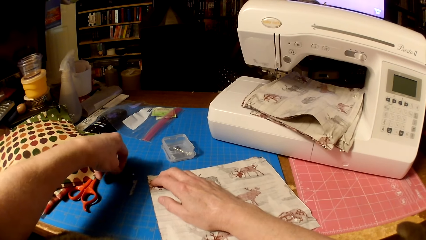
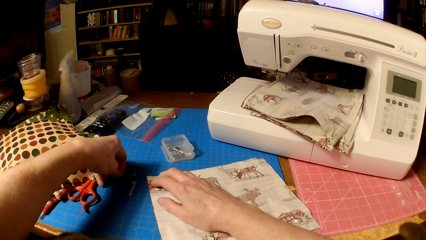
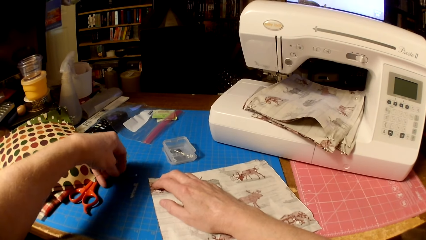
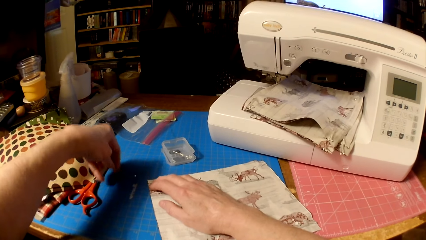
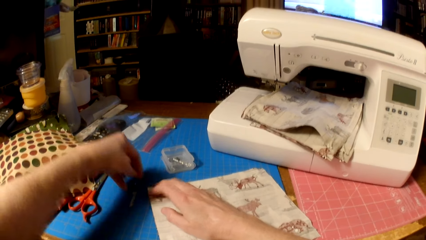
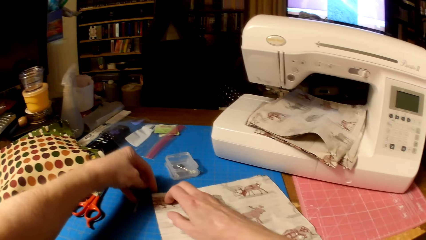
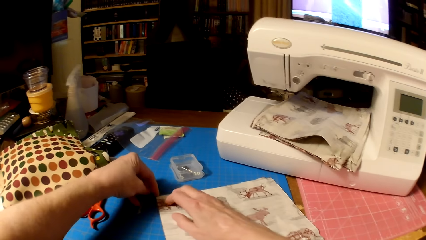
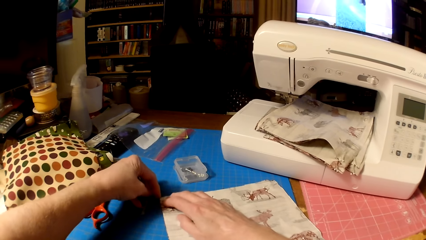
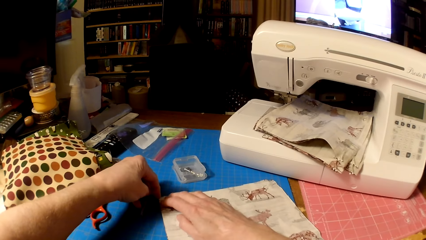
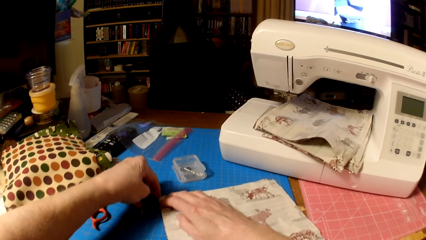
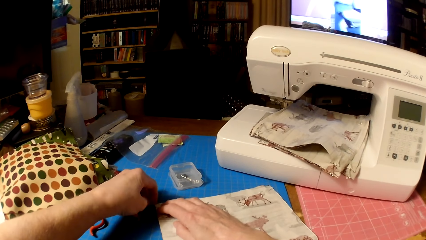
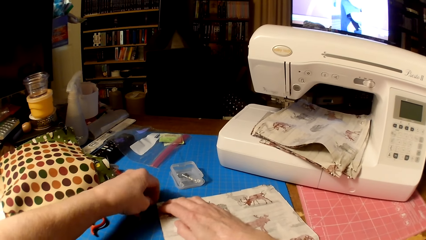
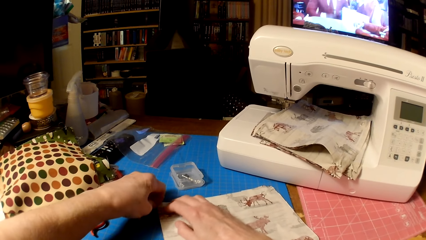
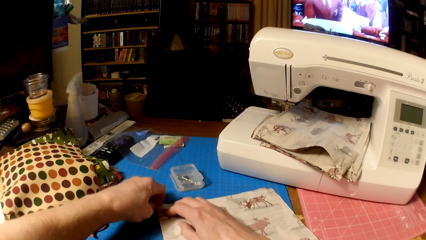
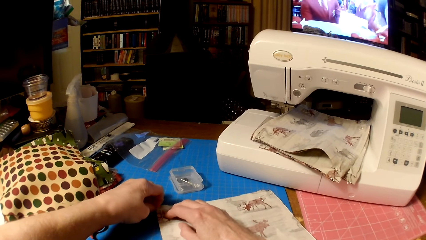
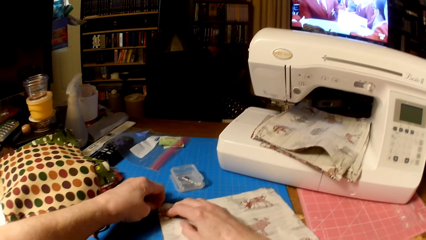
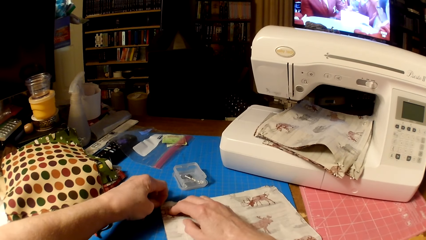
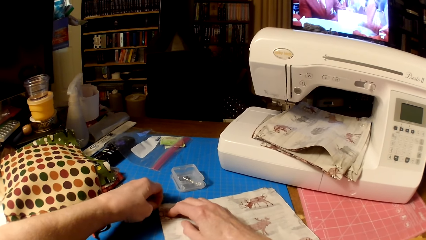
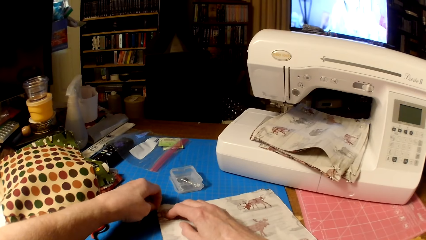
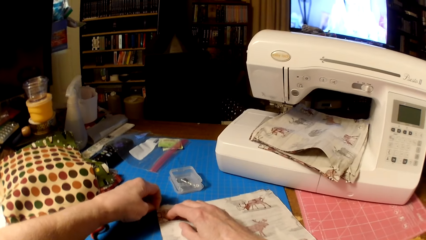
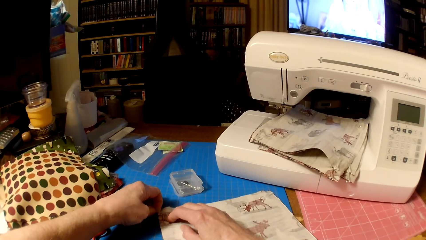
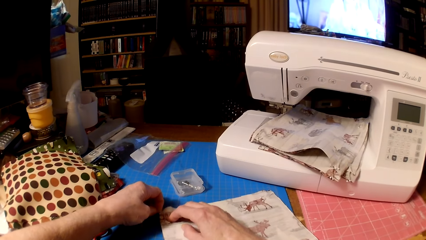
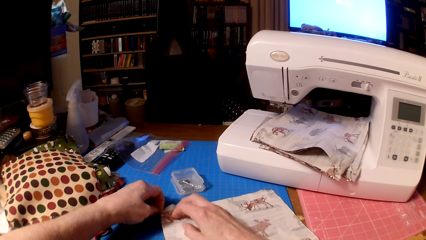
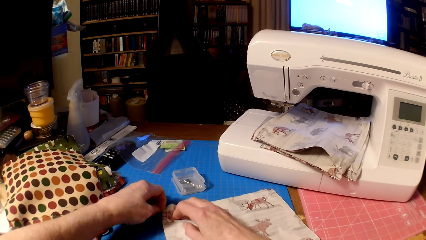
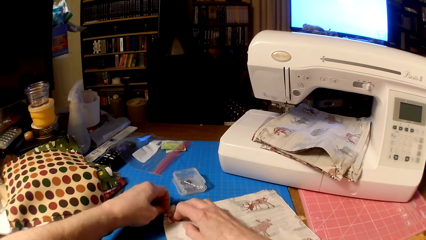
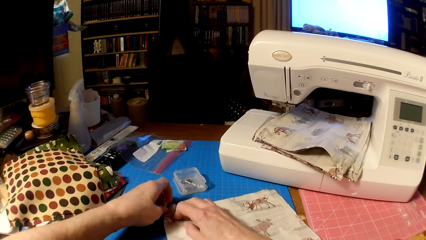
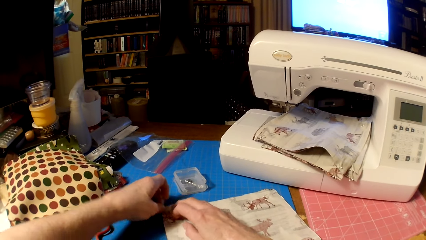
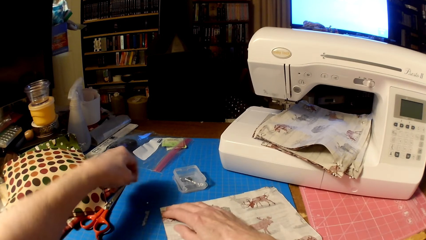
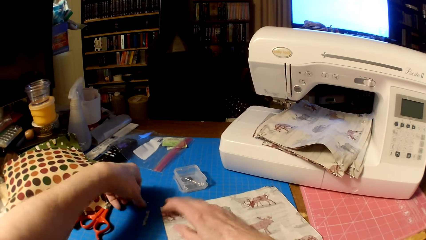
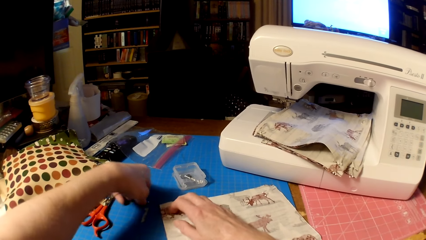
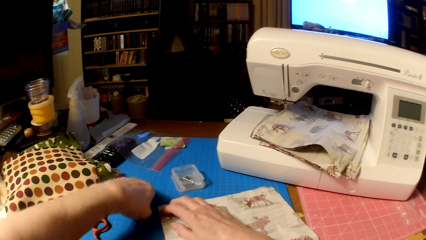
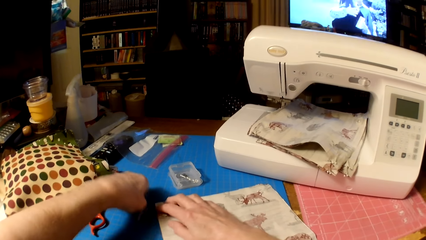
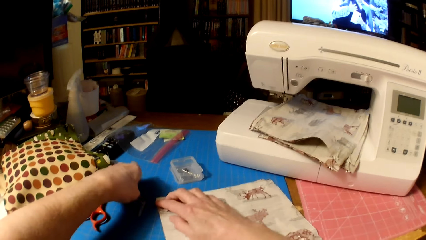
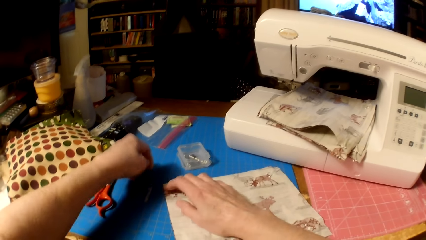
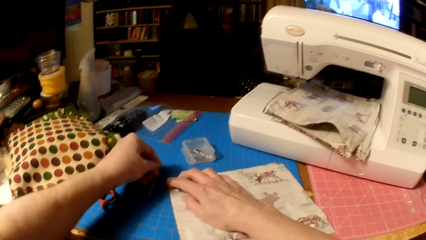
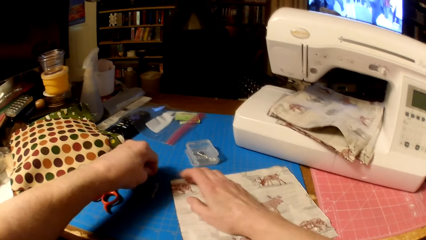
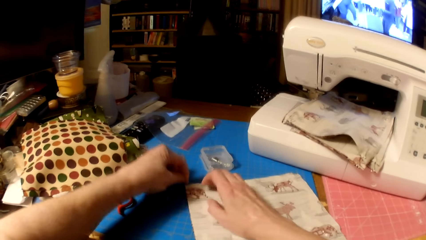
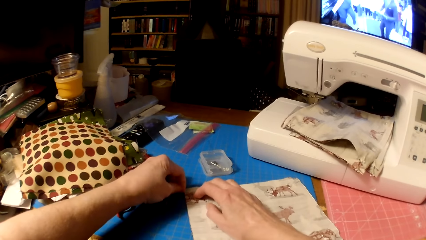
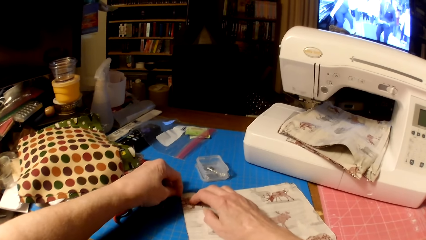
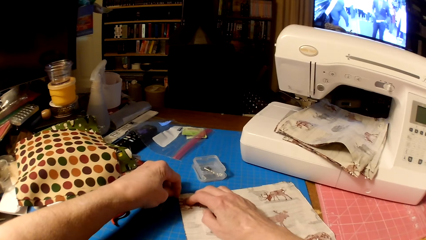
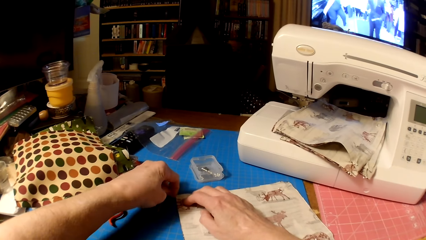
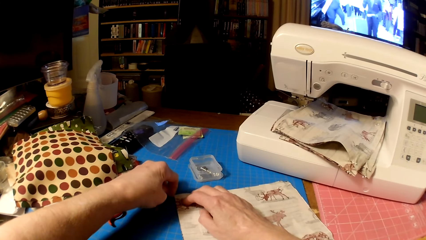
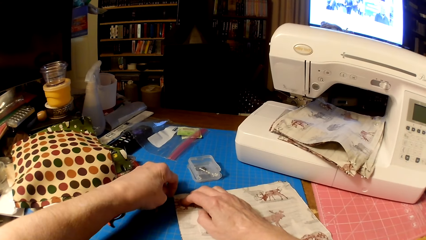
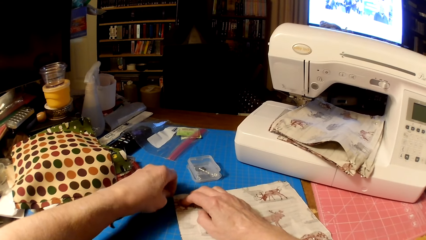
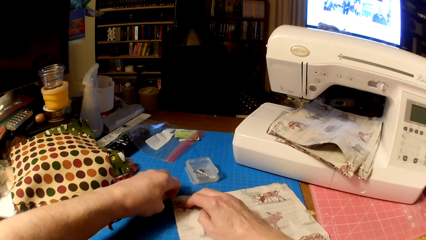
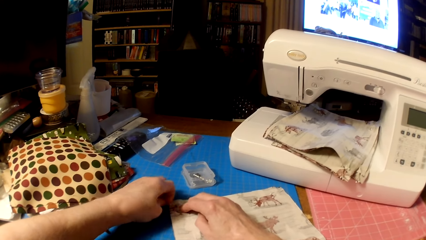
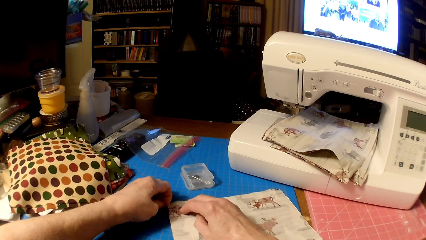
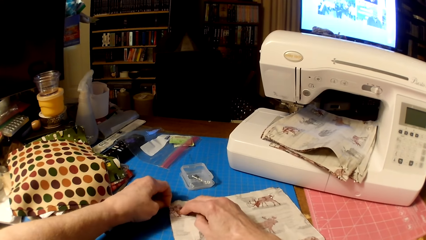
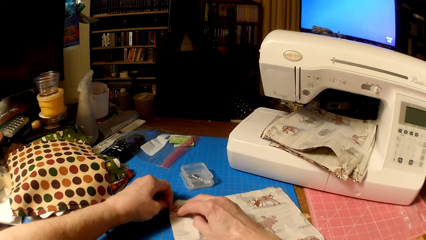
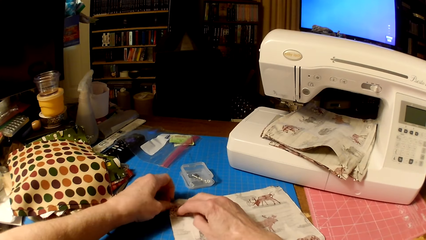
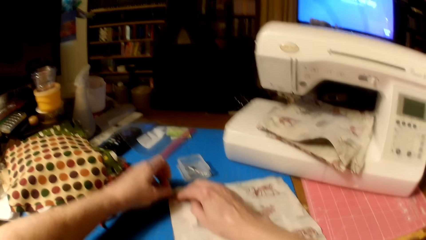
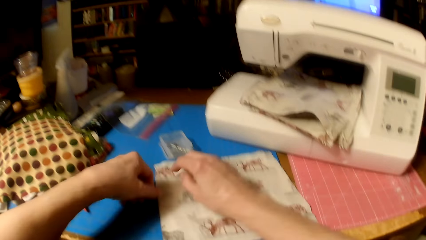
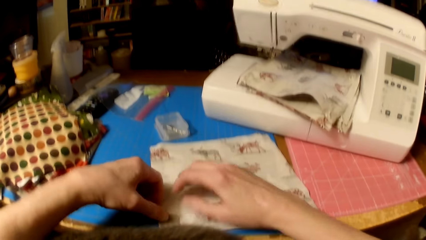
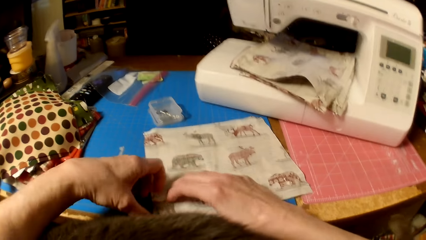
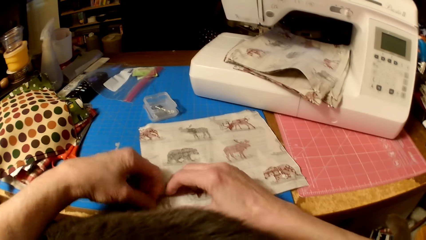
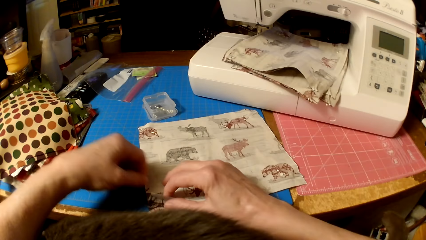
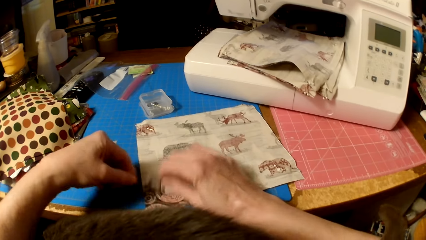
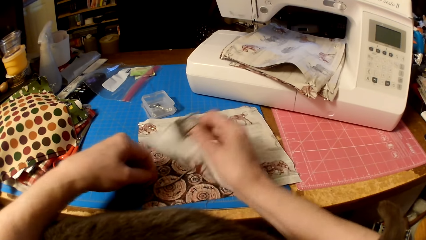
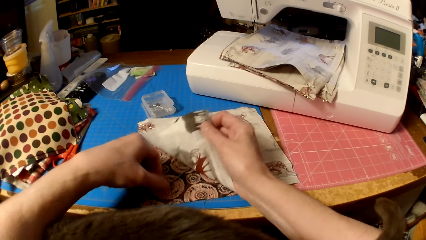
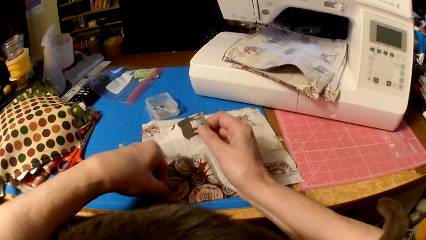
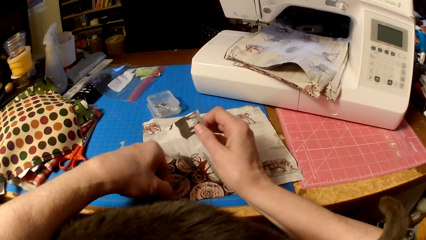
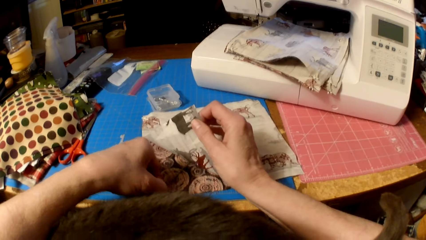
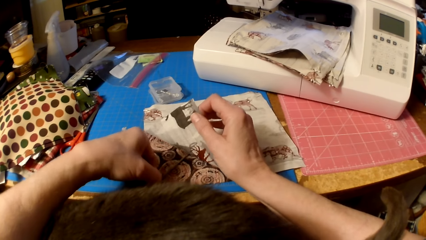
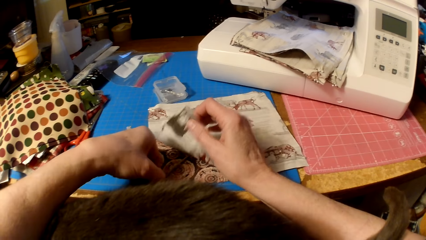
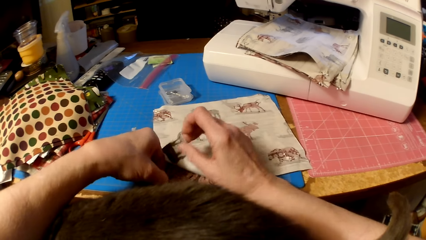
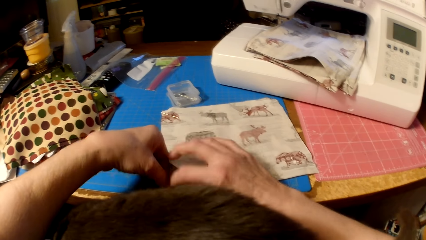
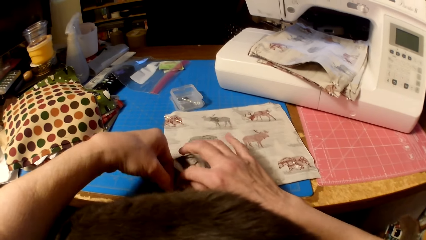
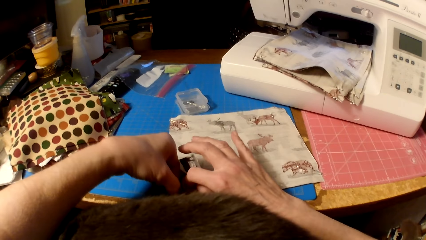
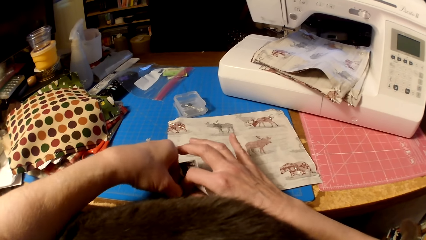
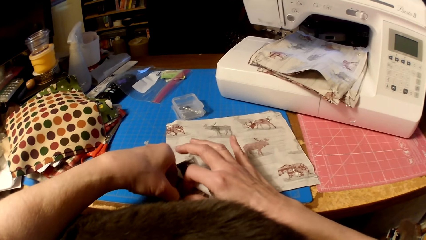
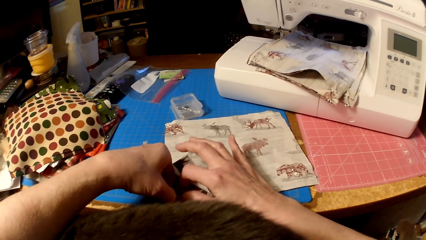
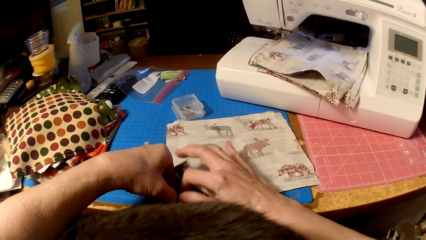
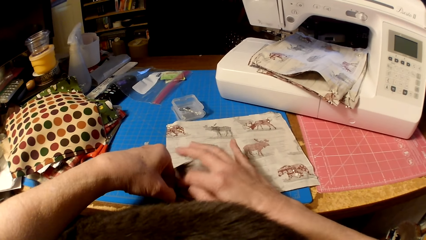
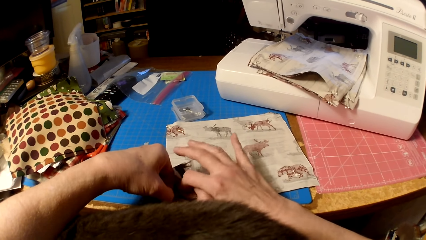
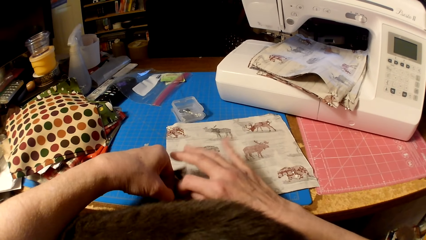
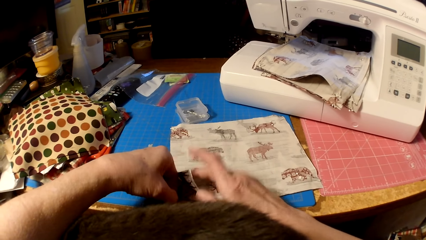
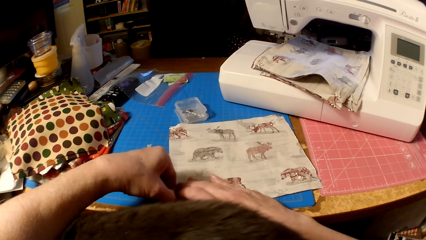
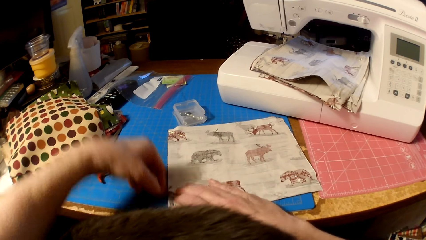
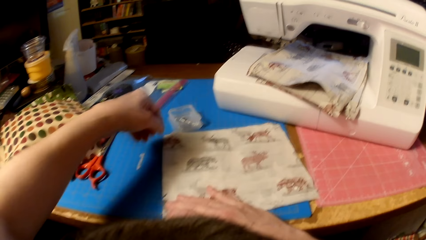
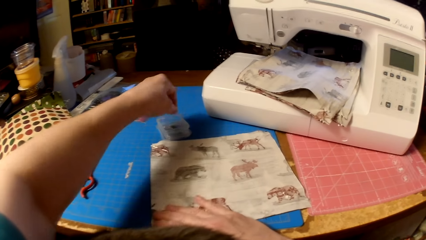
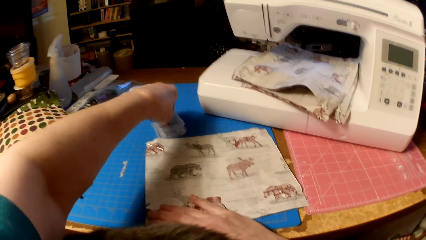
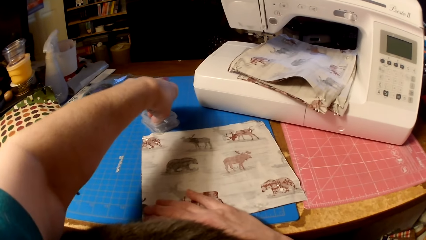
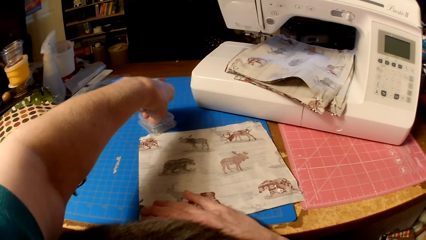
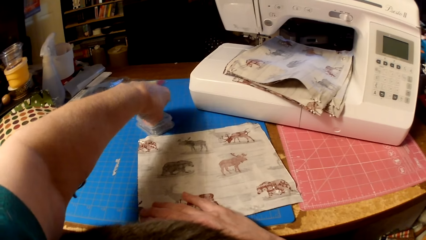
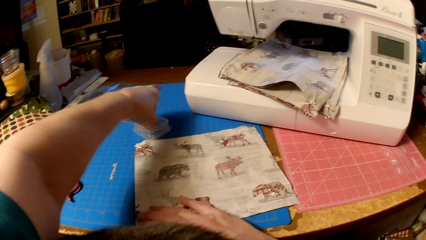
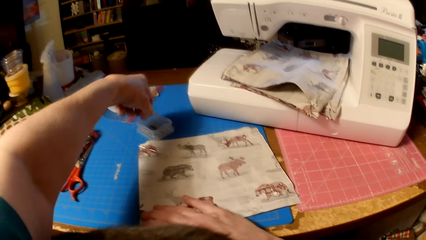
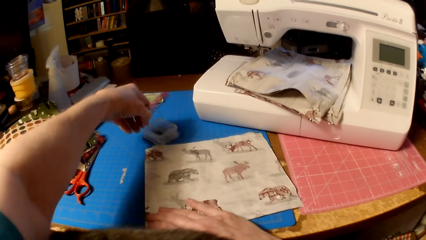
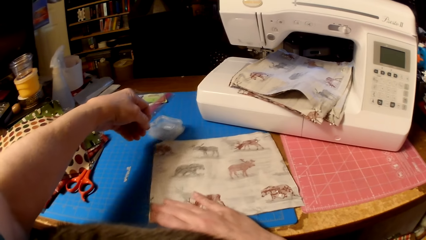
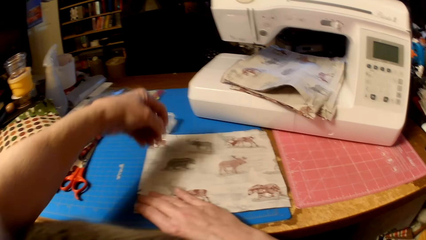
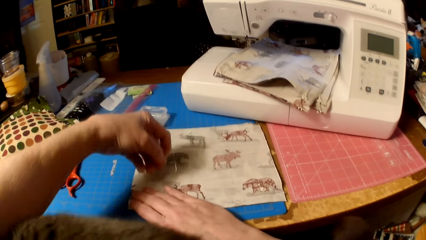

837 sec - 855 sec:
The camera wearer sticks a sewing pin on the cloth. They pick a sewing pin and stick the sewing pin on the cloth. They lift the edge of the piece of cloth. They align the thread in the cloth. They fix the knitting thread. They pick a sewing pin from the container.
